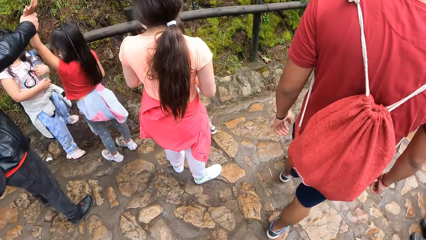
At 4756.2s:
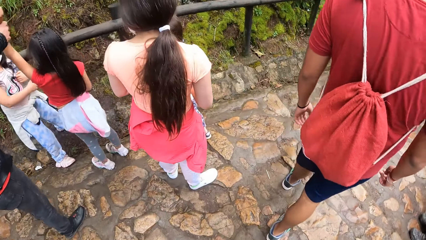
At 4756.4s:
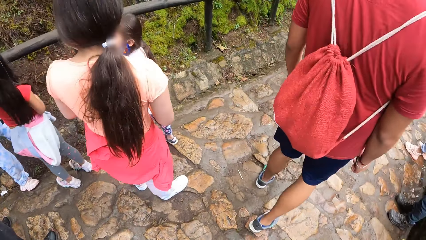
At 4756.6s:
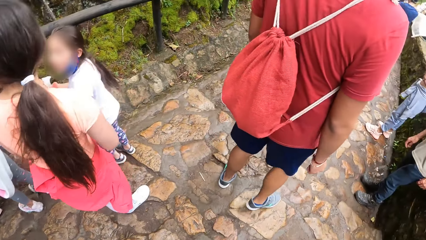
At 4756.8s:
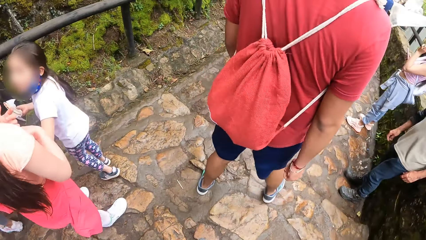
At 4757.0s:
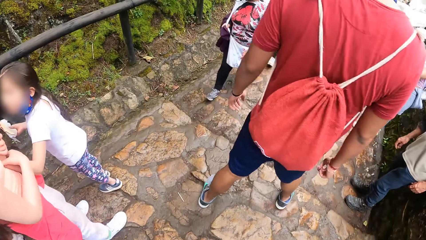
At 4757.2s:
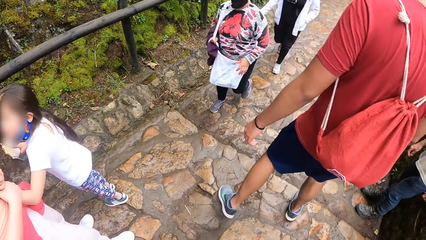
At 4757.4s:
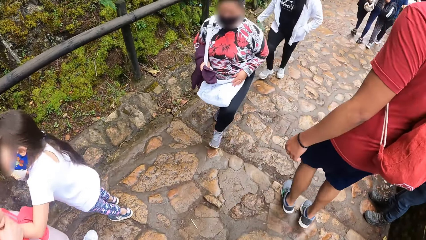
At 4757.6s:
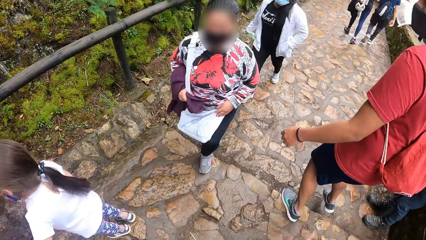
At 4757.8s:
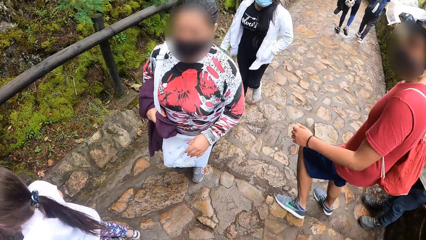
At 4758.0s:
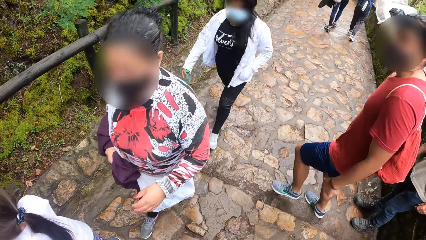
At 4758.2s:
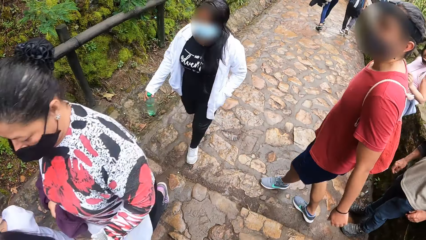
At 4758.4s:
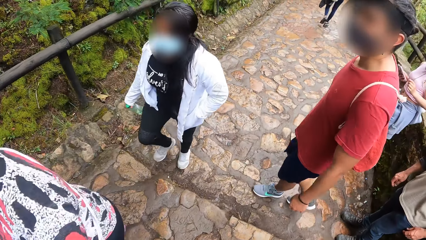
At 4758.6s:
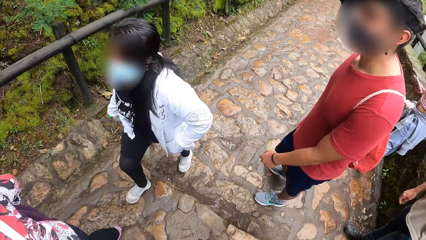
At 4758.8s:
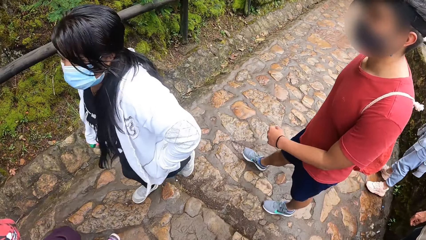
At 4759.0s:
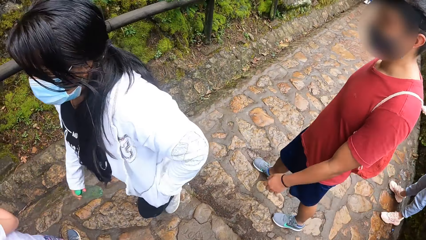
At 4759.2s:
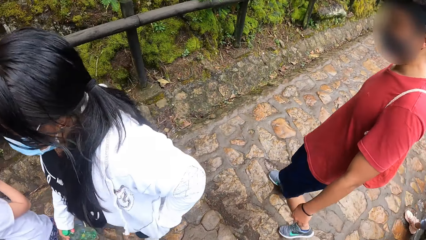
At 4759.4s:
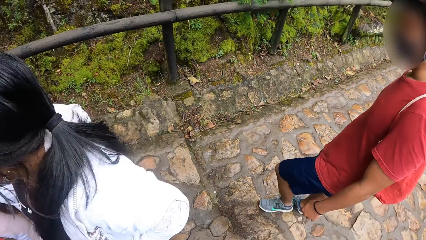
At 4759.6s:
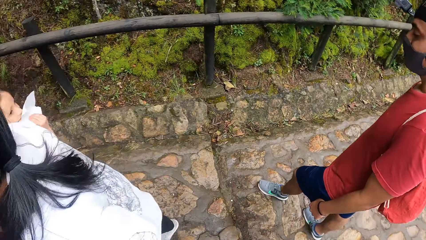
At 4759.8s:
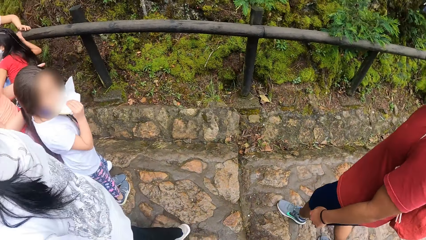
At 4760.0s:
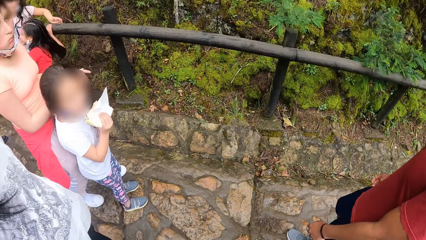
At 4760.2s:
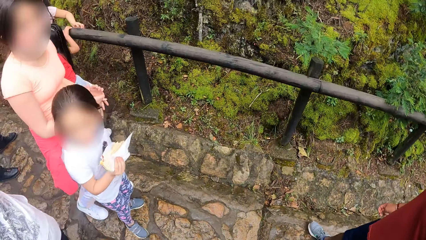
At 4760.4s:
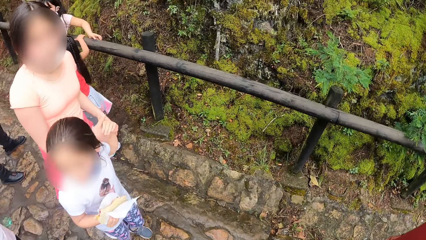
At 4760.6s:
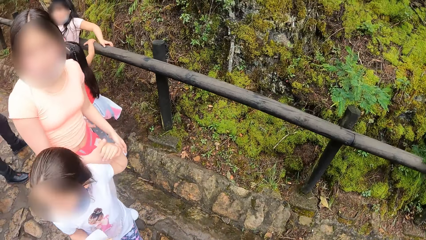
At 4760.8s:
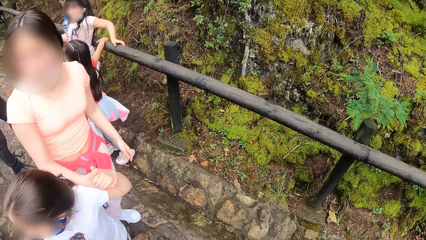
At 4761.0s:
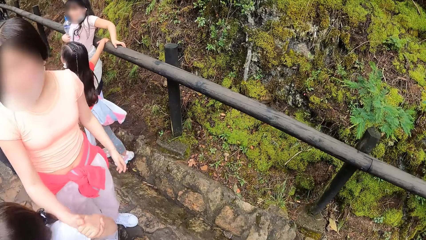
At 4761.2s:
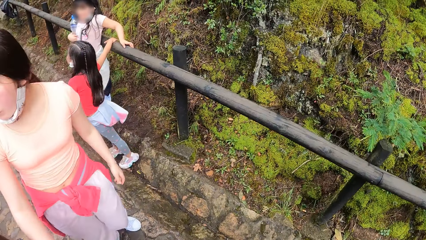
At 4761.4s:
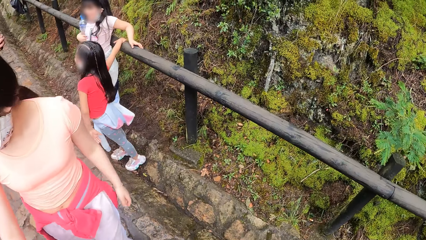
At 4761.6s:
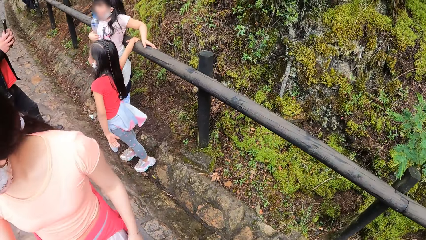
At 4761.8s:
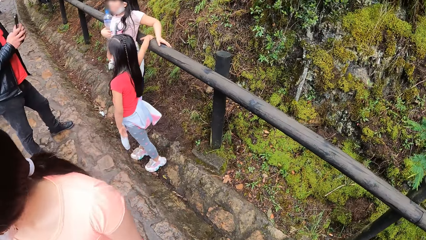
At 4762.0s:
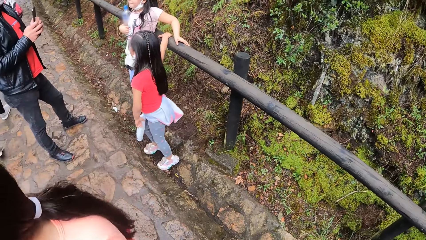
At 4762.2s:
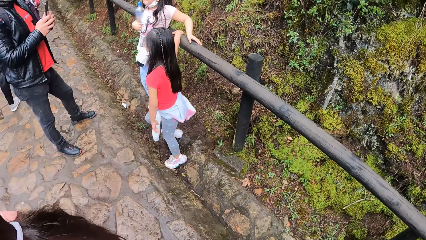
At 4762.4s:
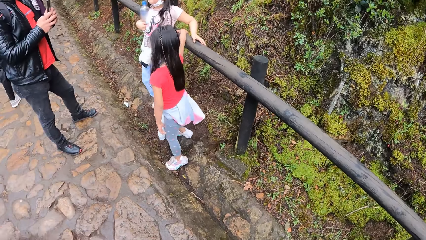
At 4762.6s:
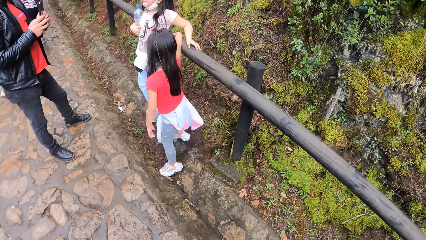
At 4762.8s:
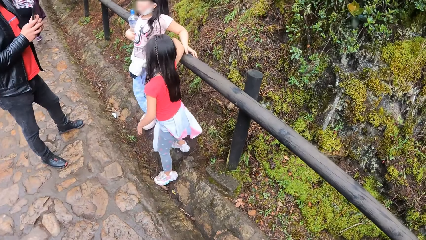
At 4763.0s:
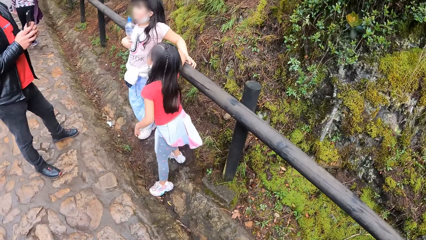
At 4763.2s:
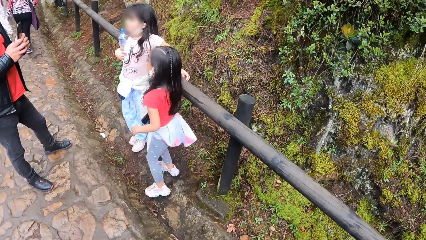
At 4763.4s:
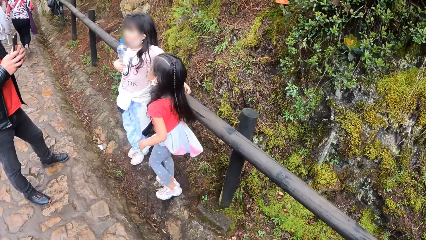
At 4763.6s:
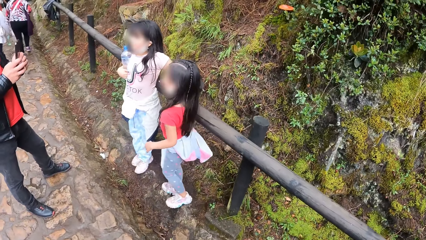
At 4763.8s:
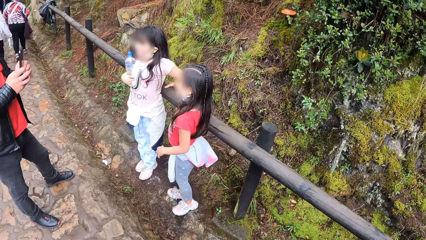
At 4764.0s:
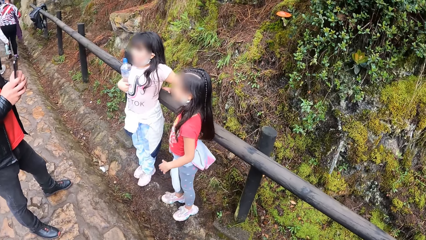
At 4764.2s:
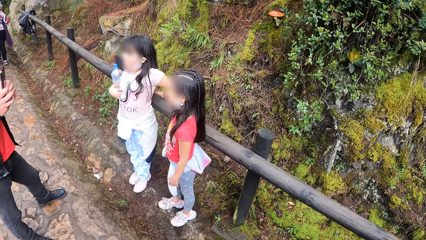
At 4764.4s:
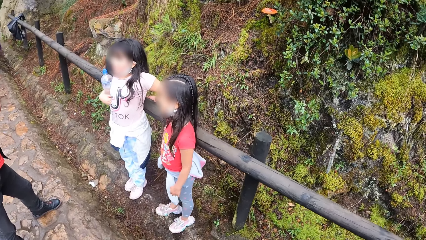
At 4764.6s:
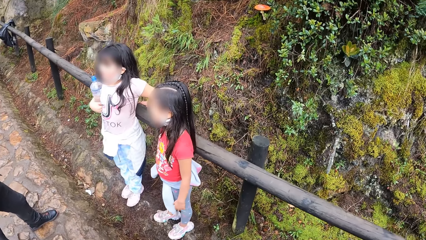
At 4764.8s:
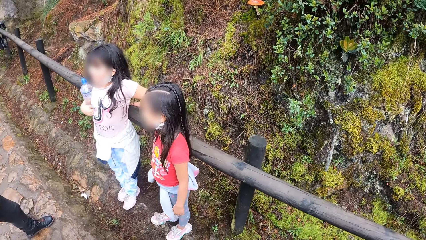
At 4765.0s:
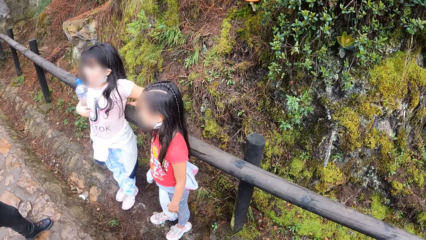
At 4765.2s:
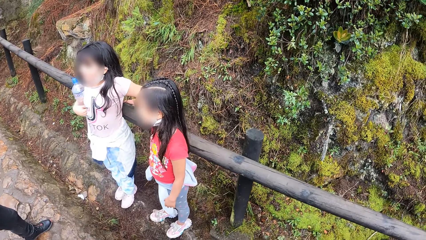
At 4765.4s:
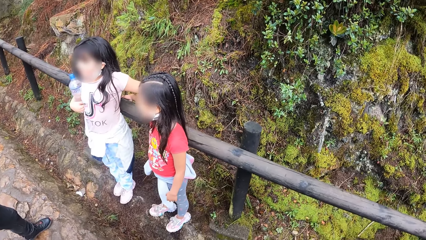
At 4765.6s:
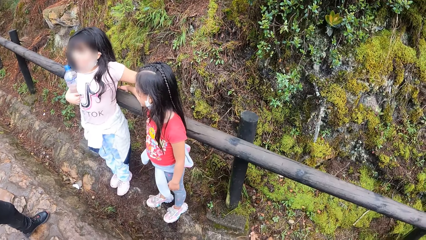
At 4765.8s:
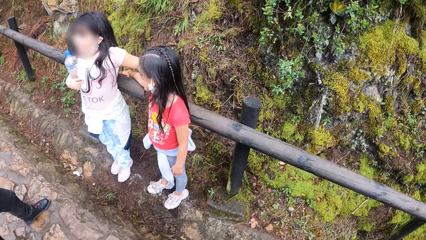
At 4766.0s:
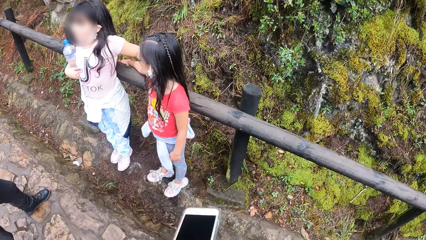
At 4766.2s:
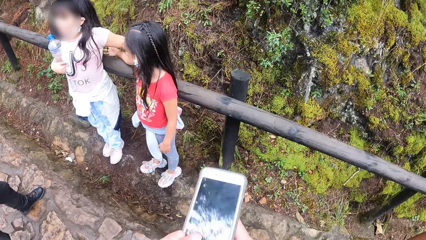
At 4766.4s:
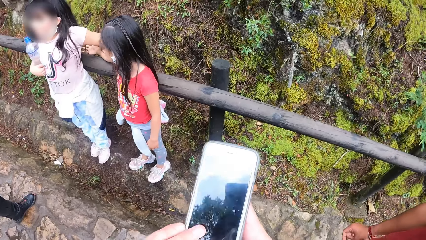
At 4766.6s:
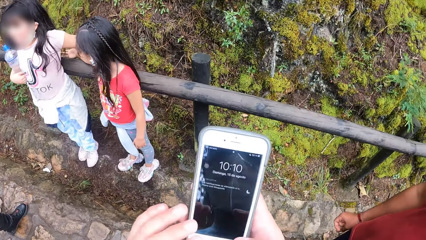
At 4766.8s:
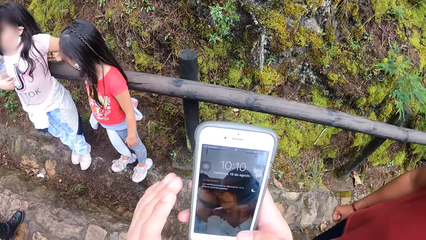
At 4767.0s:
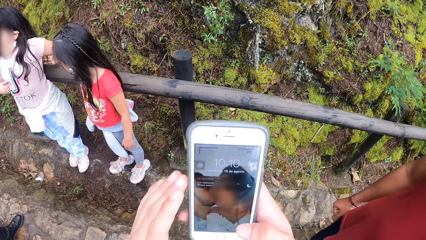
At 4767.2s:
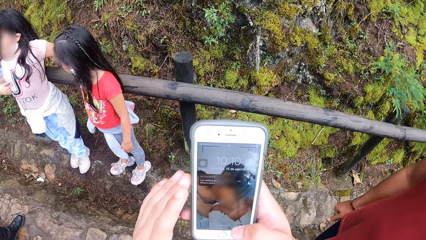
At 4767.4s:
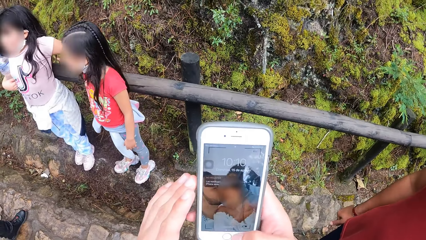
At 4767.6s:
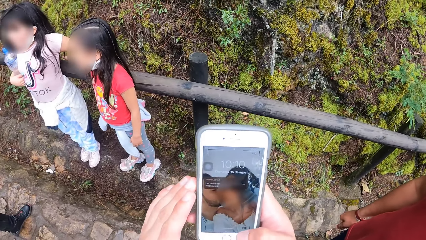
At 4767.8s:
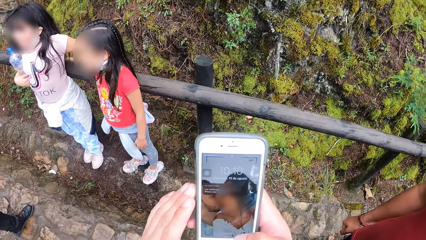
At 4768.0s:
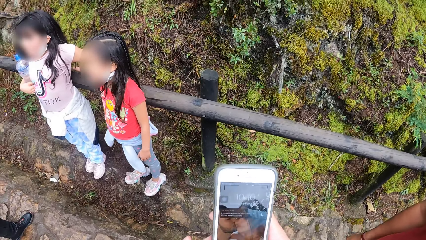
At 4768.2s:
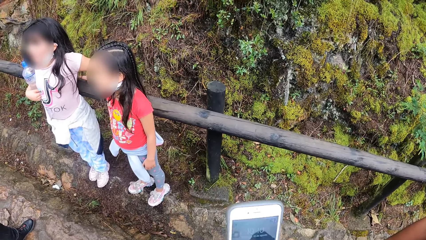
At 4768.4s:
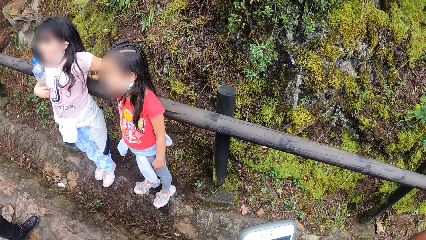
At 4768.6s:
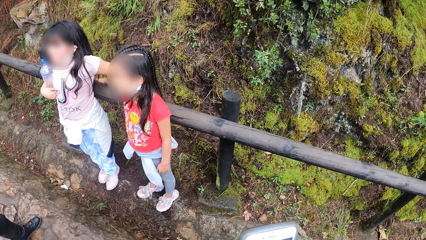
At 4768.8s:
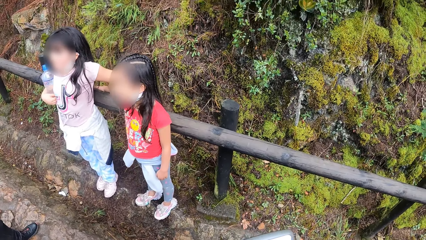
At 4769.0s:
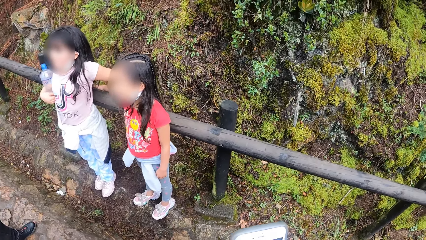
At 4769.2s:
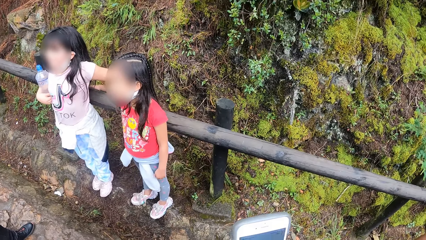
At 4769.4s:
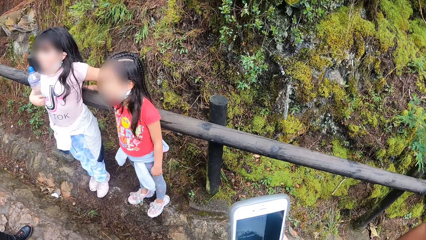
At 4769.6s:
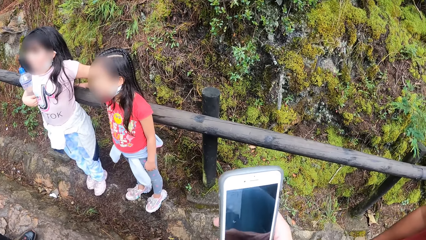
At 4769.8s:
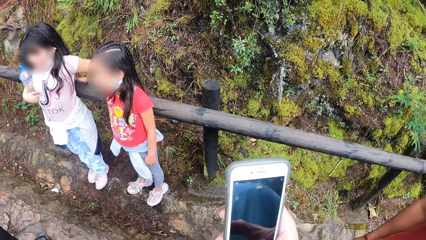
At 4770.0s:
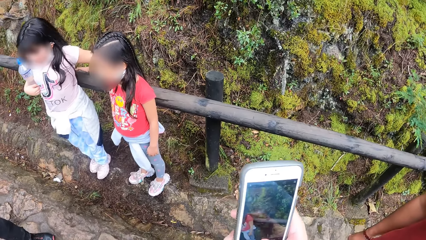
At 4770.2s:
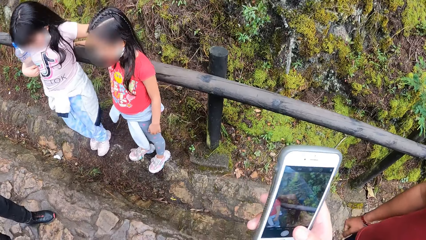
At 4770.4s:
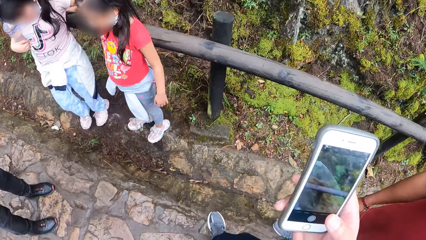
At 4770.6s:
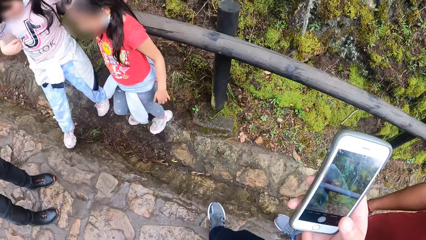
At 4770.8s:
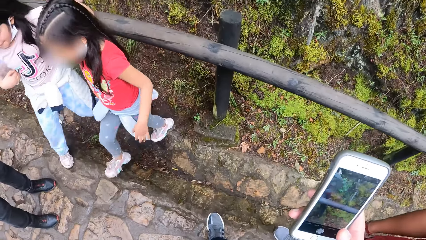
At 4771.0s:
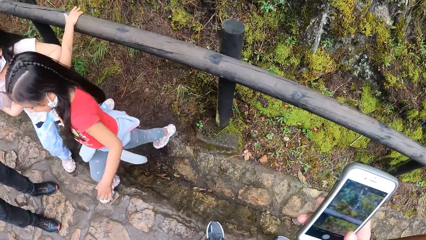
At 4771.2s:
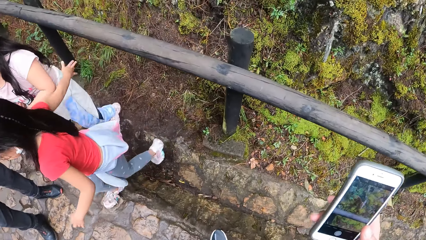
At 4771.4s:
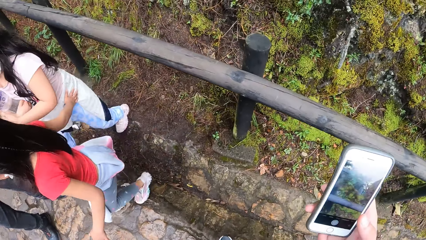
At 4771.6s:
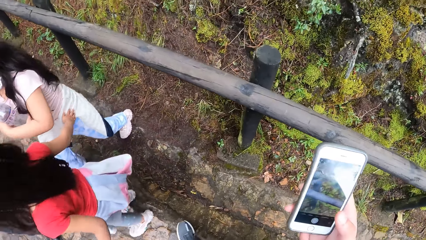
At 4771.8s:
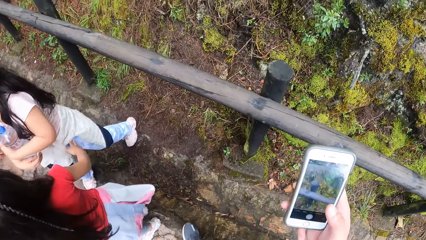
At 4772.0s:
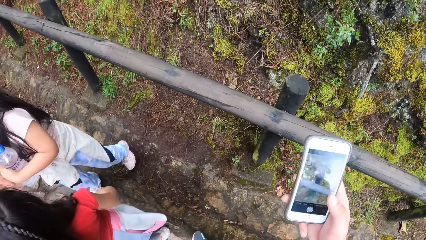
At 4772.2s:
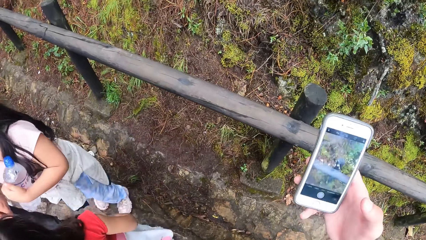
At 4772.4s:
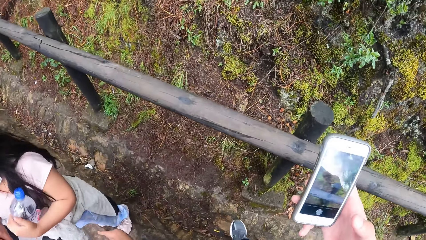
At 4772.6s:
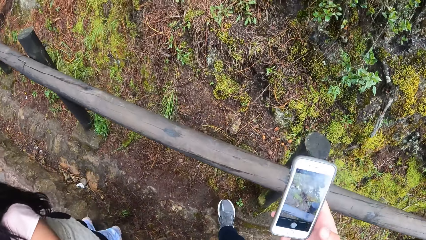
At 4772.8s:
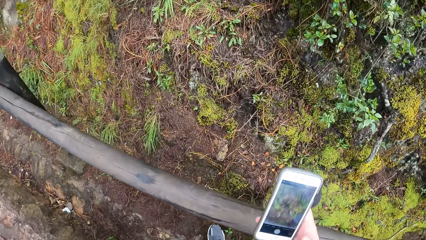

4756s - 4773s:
The camera wearer looks at the mushroom. They operate a phone with both hands. They look at the phone.
